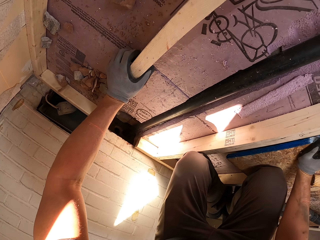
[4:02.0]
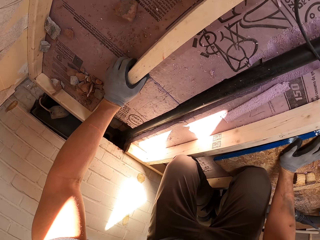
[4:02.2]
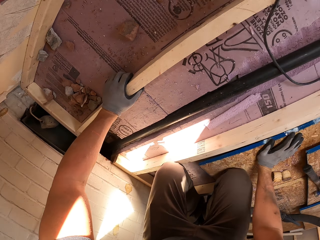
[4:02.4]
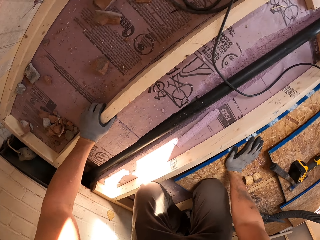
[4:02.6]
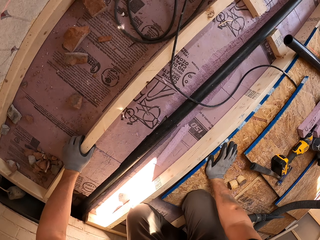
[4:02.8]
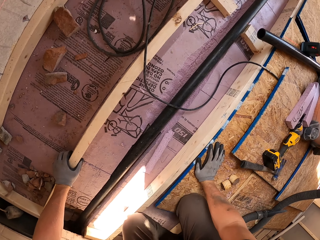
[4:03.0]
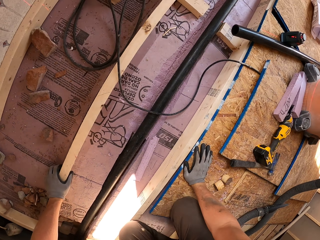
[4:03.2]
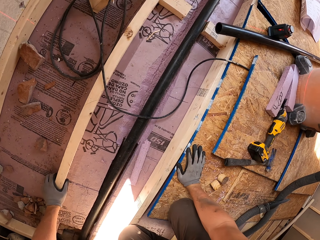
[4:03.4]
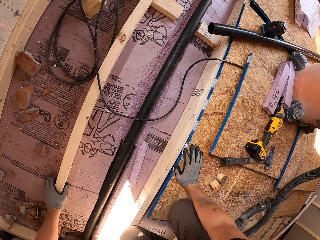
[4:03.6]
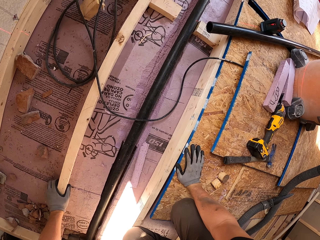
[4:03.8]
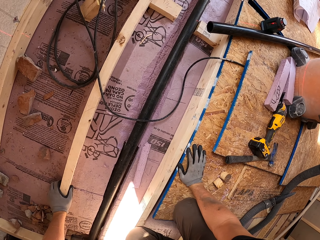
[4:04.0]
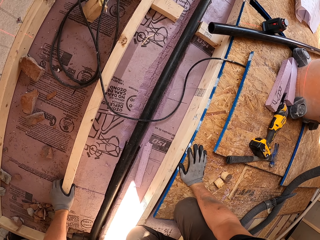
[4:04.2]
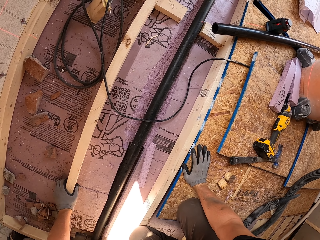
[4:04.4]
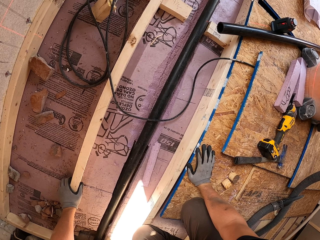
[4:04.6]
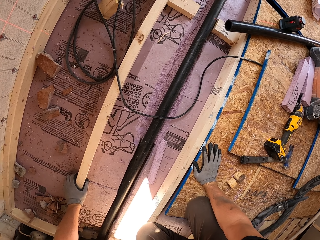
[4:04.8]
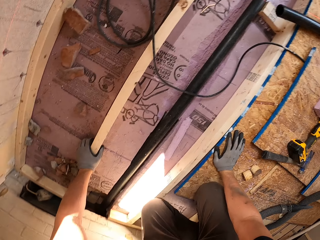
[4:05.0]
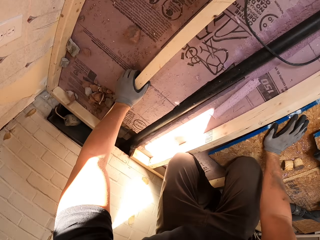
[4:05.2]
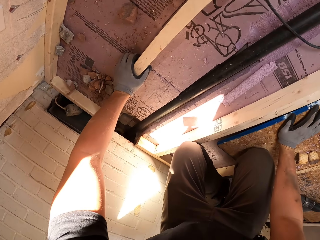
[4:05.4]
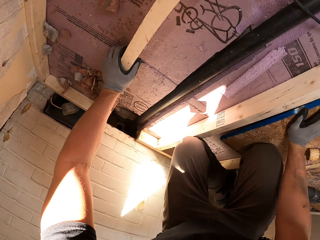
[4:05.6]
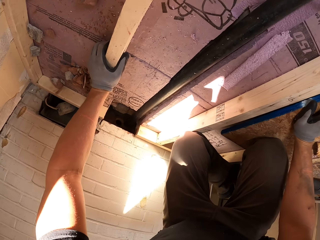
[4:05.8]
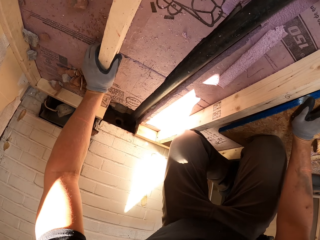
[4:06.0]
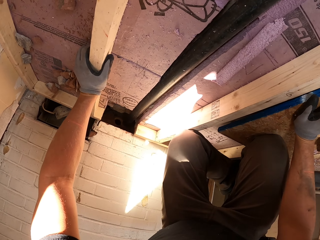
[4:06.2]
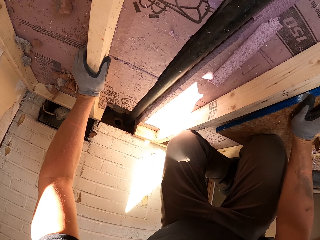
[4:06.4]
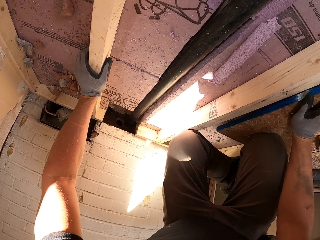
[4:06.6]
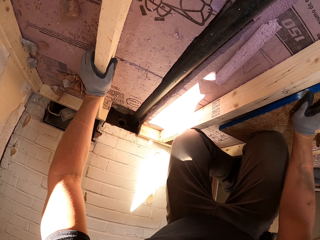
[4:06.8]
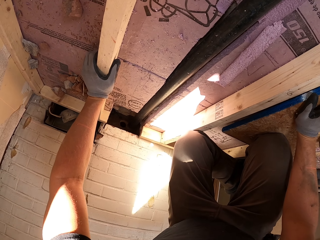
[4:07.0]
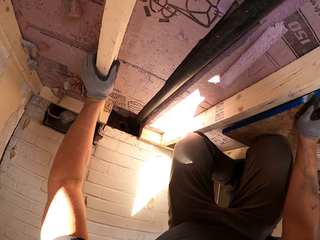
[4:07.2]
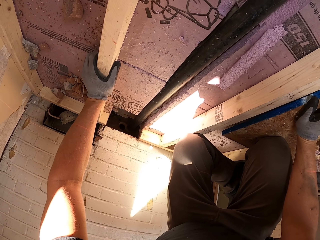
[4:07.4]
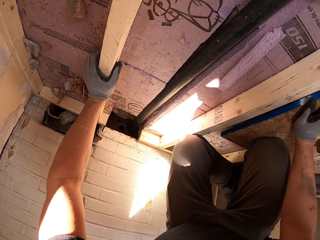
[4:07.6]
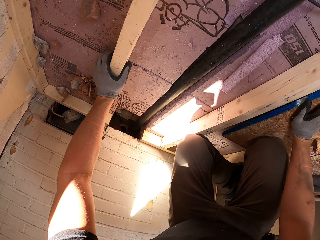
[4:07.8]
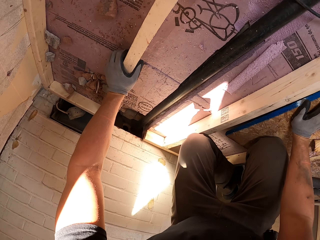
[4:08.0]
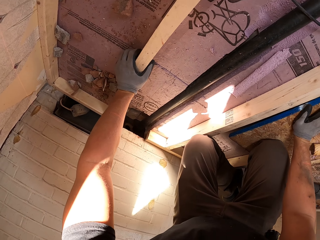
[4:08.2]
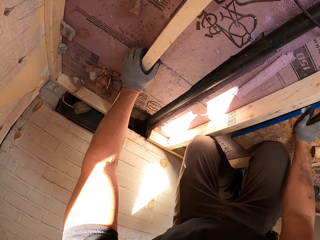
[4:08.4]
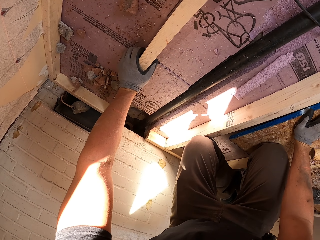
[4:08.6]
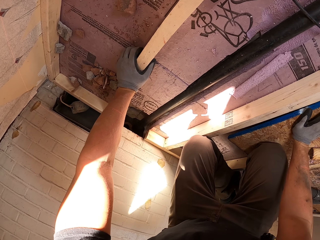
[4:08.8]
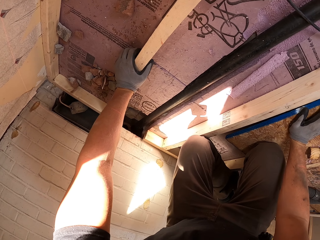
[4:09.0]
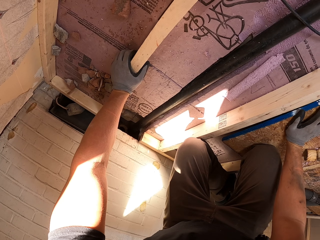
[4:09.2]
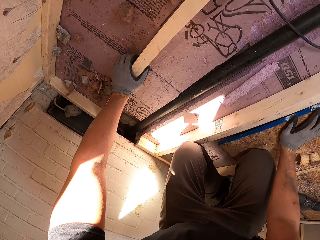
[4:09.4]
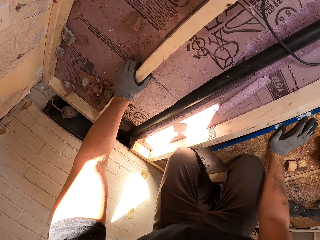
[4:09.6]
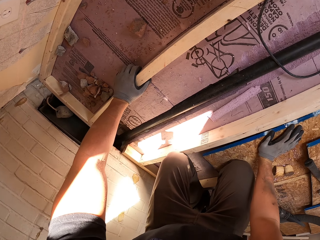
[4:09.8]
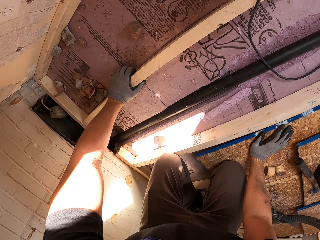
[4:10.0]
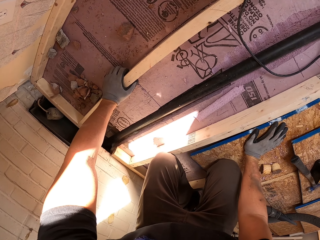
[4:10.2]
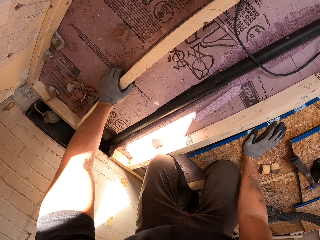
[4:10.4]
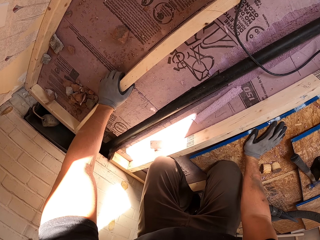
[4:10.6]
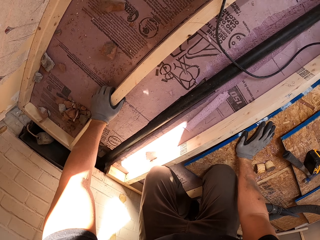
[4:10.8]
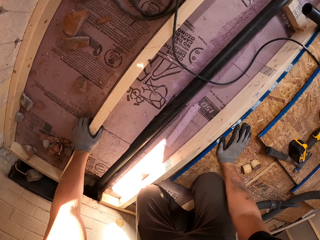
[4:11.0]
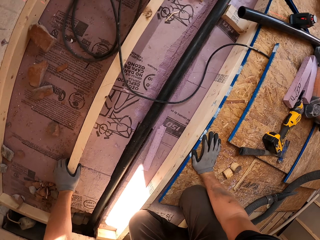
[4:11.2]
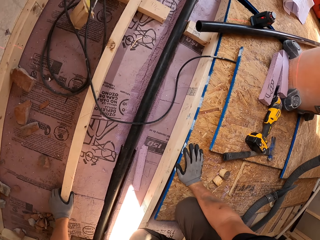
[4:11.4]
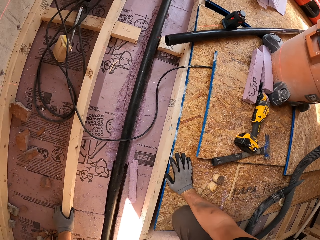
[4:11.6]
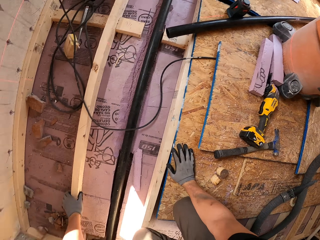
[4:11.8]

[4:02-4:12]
The camera wearer looks around.

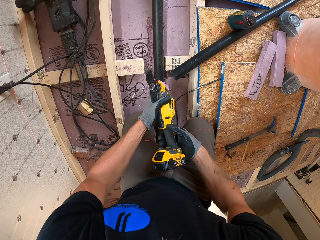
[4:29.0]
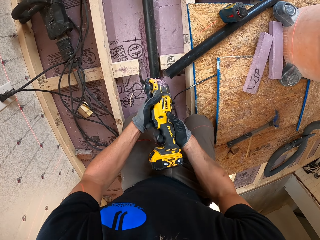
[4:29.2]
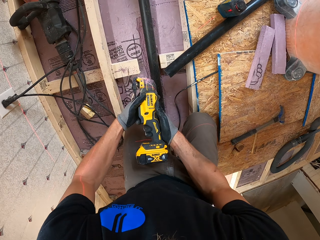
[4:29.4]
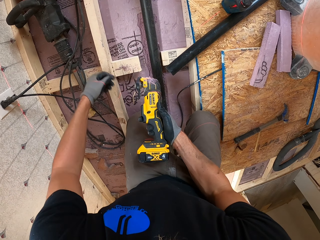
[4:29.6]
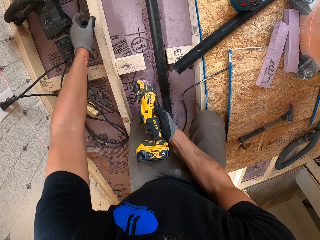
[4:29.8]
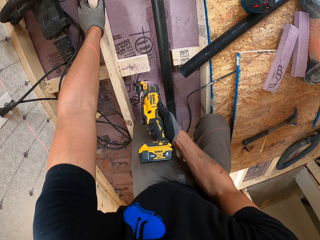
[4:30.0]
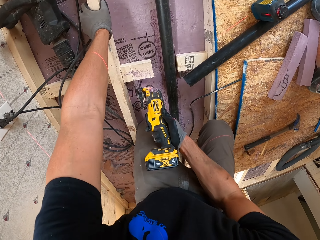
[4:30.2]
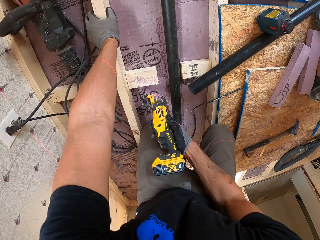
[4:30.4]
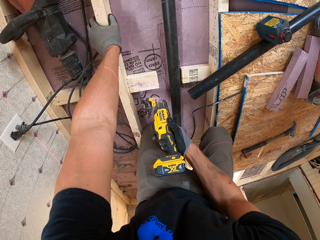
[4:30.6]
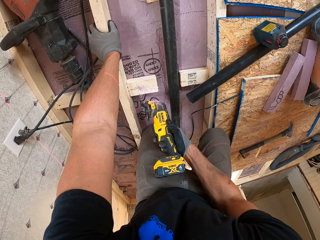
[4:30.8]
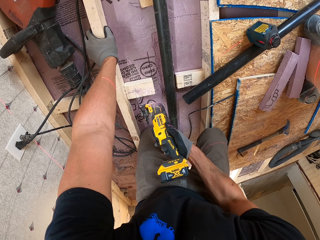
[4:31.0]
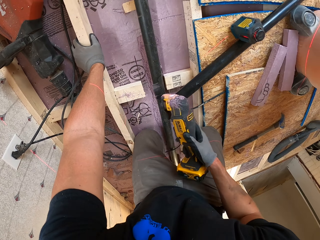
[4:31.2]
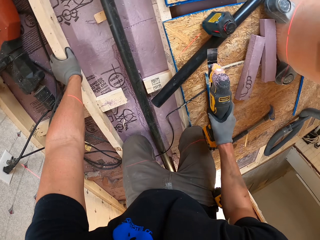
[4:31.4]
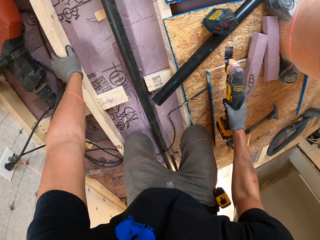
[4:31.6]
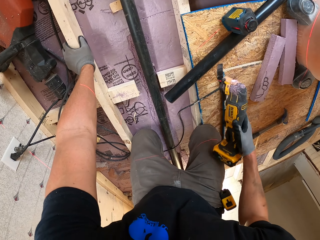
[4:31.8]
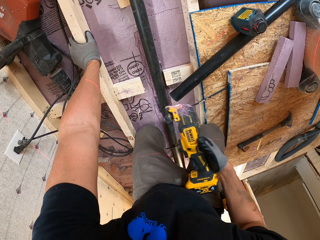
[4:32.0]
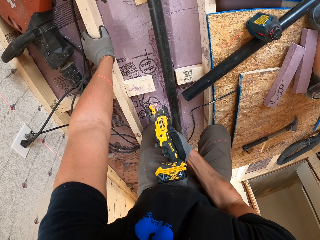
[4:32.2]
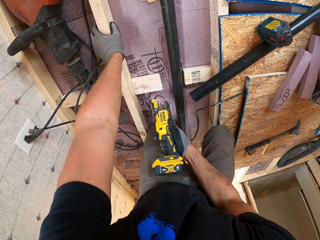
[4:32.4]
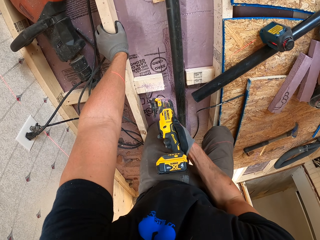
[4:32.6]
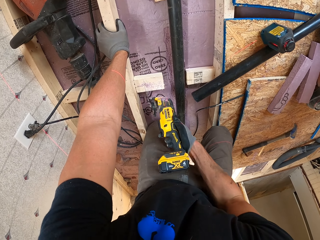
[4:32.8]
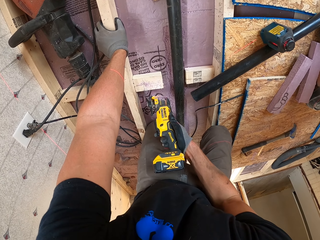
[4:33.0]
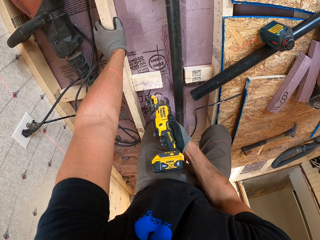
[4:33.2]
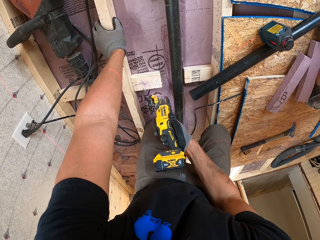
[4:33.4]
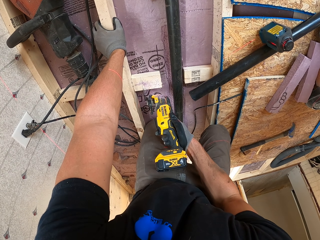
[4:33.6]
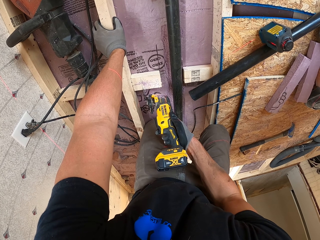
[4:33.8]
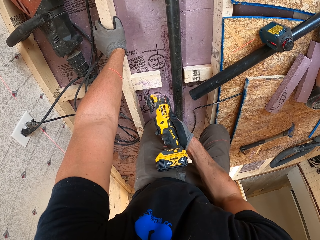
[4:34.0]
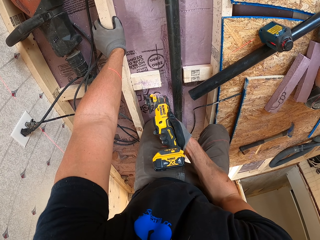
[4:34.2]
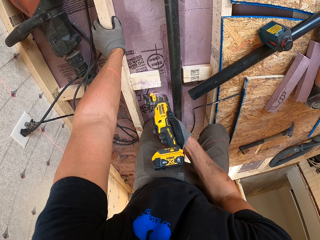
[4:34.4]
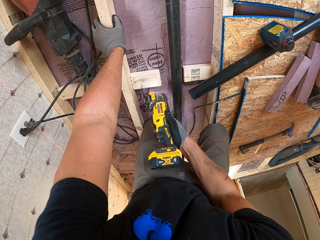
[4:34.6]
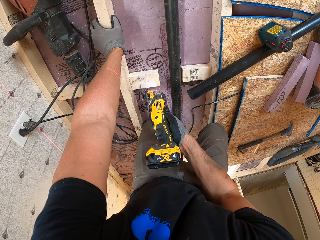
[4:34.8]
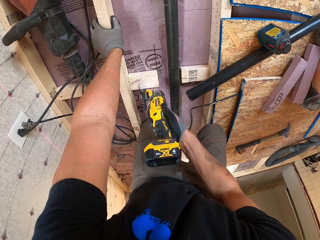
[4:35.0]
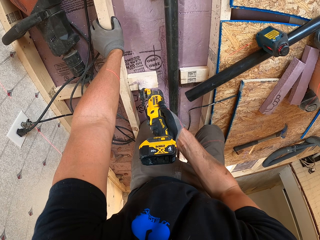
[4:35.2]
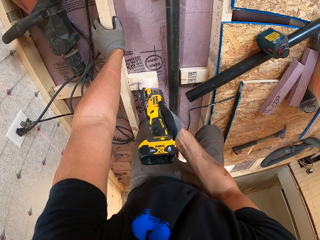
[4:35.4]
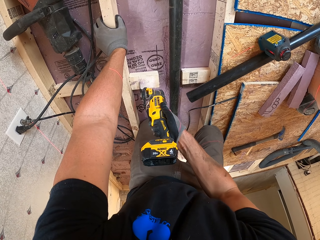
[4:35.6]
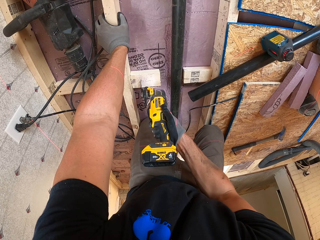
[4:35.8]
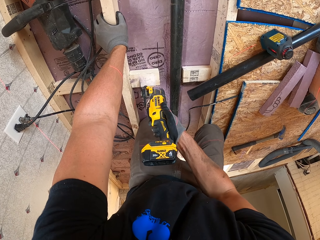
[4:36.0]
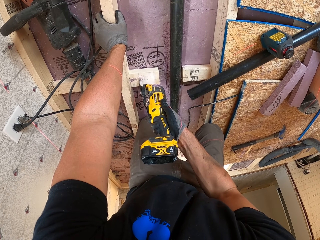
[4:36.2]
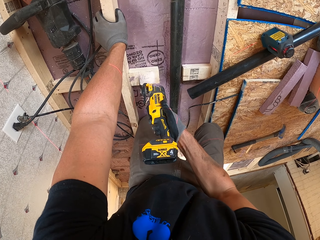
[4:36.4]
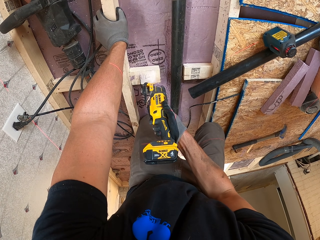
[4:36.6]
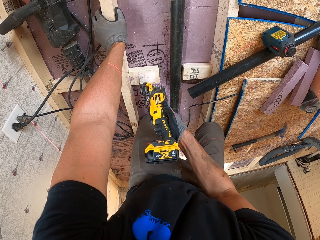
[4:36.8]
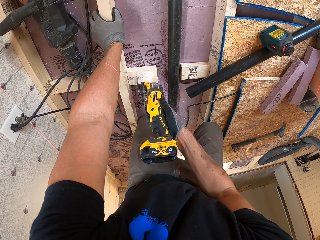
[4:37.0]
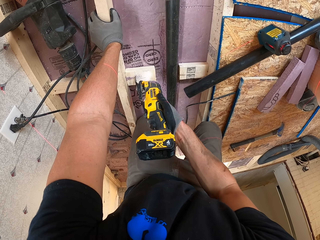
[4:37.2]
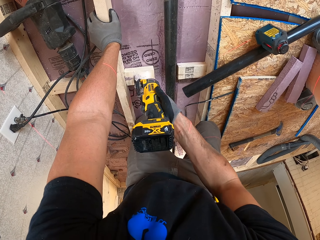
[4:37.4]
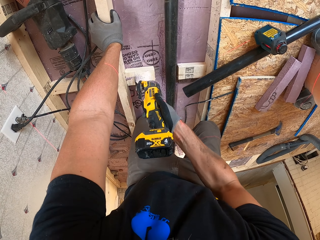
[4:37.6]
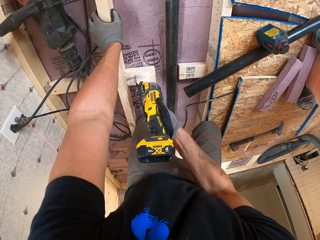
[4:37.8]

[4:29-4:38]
The camera wearer moves his hand. He places his hand on the wood. He moves the drill. He cuts the wood with the drill.

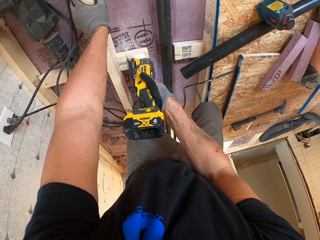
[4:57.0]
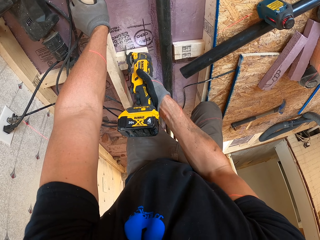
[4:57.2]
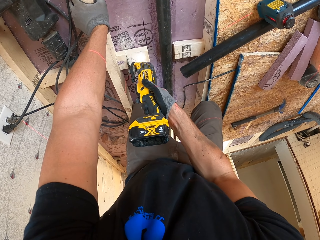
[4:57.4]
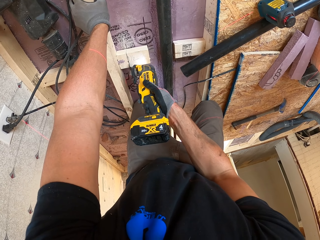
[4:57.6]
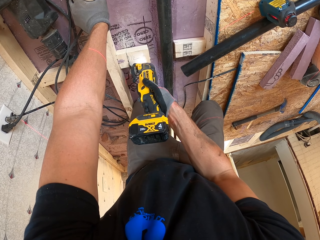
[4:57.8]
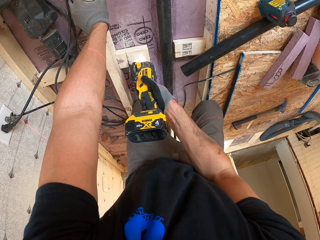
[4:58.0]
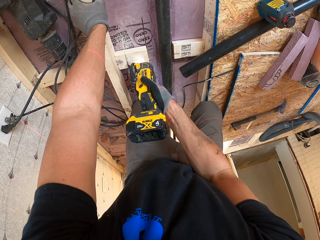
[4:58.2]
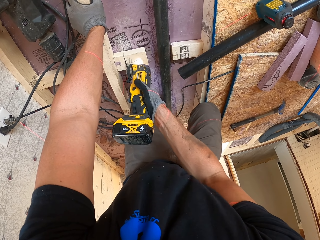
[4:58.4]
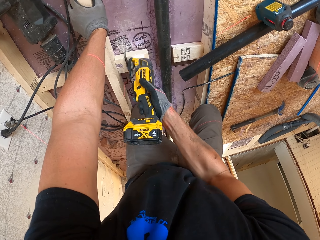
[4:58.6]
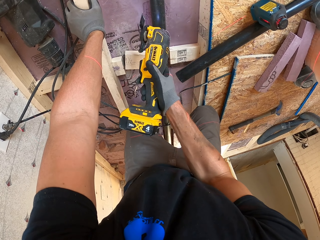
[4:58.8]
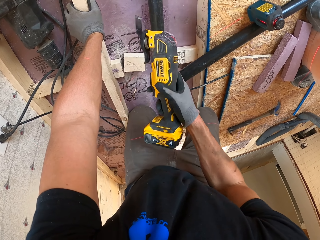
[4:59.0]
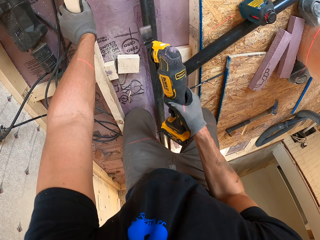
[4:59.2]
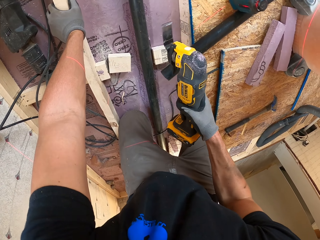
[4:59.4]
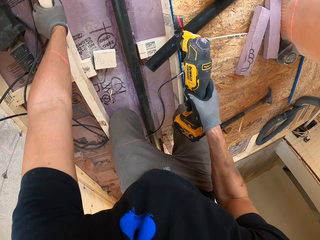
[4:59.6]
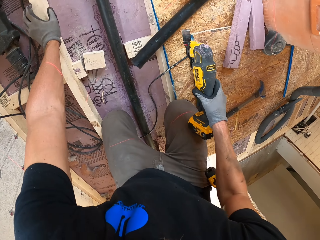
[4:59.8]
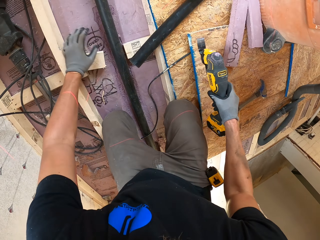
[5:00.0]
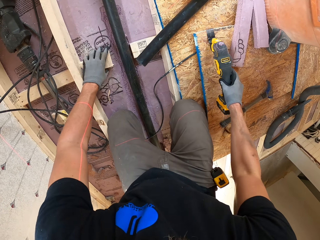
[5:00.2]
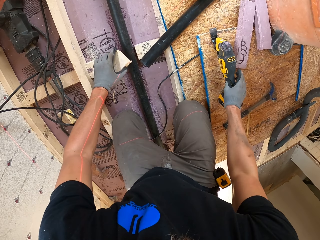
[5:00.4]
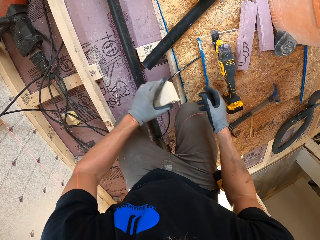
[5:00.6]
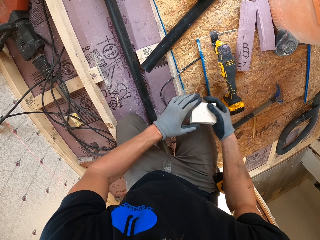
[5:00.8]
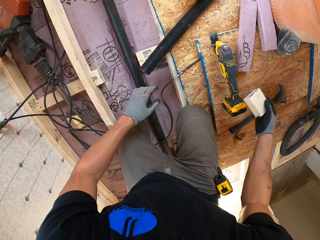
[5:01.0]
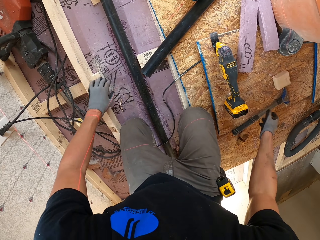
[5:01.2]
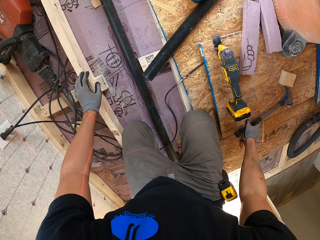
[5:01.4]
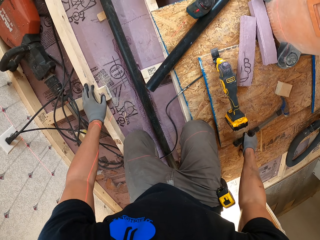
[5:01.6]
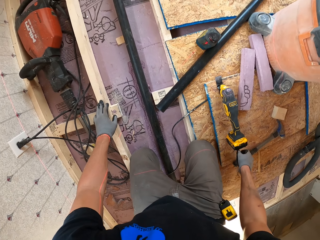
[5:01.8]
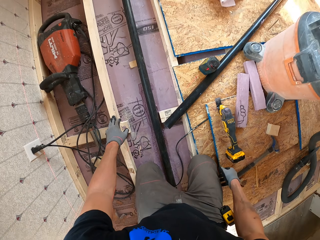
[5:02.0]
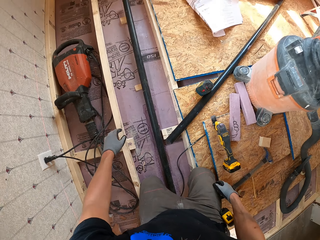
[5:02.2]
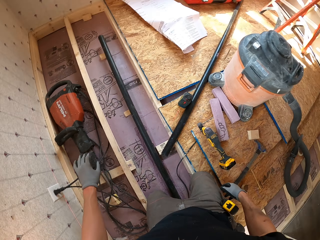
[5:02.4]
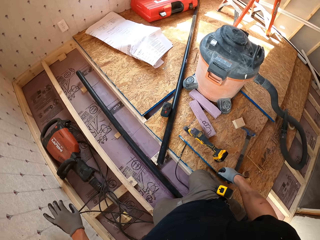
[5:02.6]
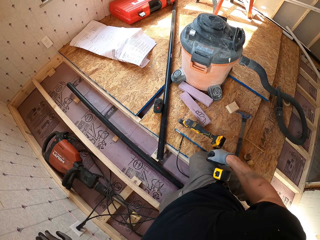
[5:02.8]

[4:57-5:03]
The camera wearer cuts the board. They put the jigsaw away. They discard the cut piece of wood.
